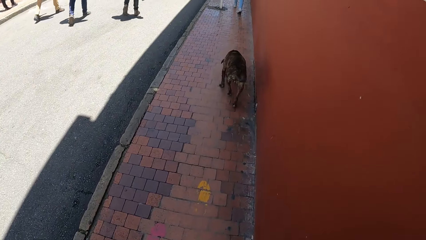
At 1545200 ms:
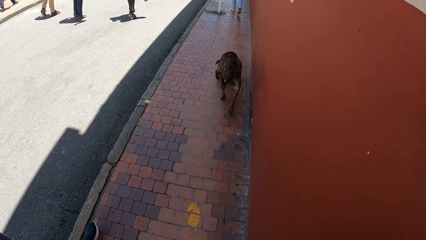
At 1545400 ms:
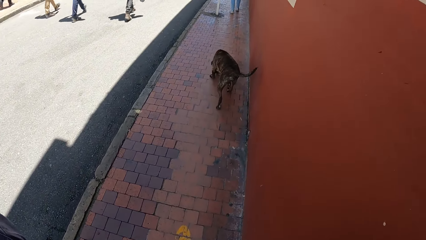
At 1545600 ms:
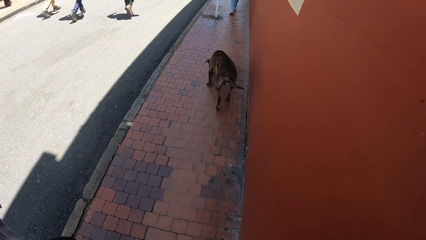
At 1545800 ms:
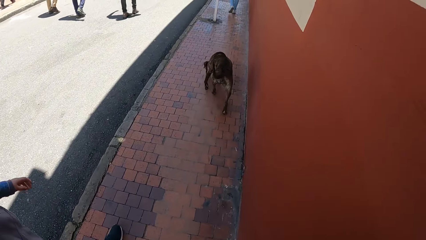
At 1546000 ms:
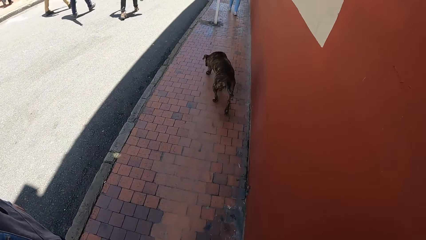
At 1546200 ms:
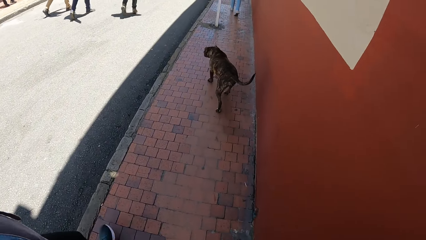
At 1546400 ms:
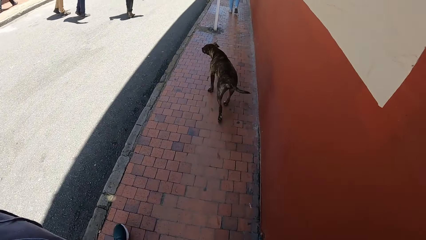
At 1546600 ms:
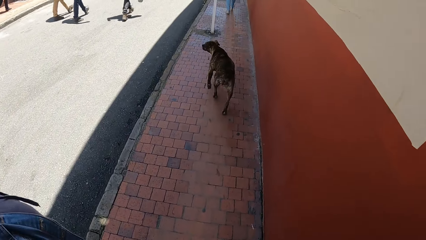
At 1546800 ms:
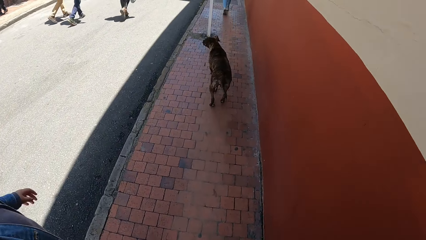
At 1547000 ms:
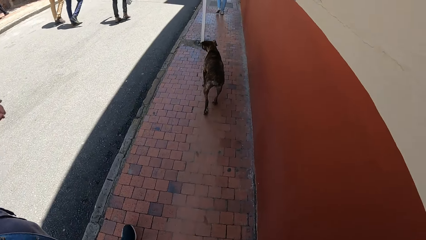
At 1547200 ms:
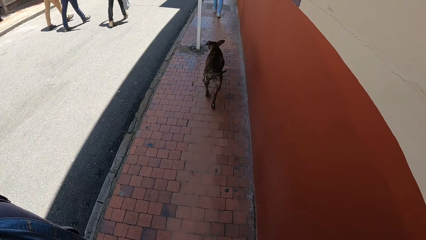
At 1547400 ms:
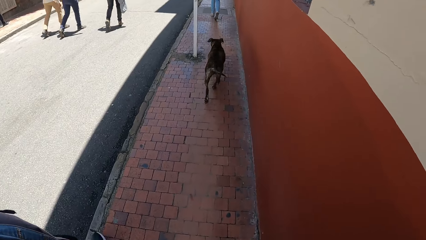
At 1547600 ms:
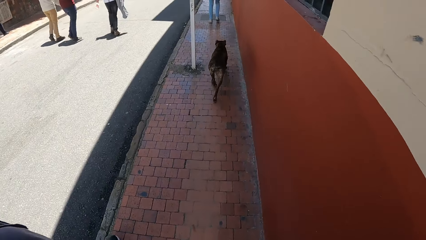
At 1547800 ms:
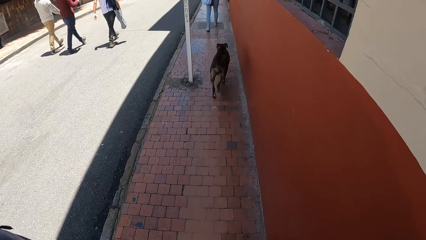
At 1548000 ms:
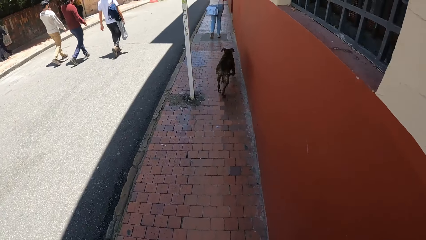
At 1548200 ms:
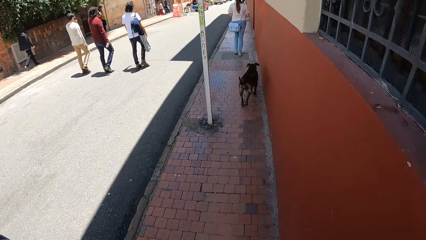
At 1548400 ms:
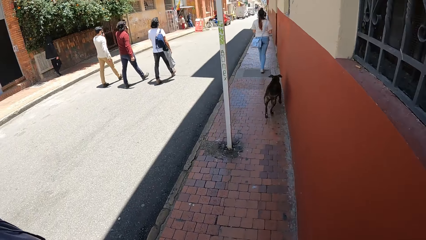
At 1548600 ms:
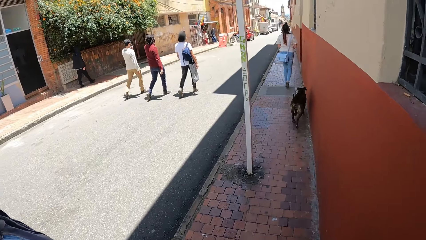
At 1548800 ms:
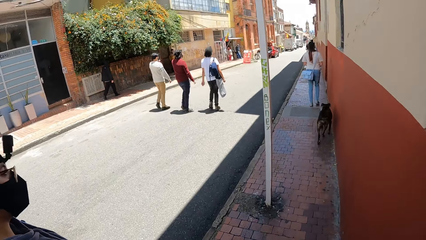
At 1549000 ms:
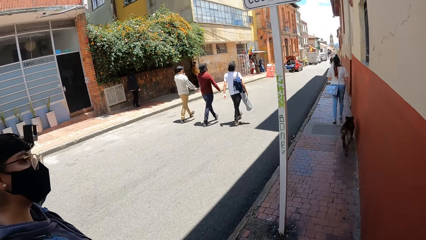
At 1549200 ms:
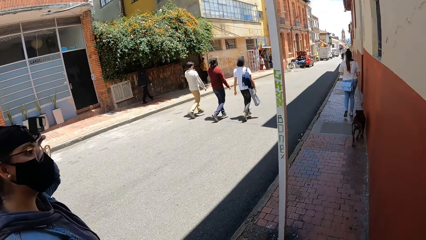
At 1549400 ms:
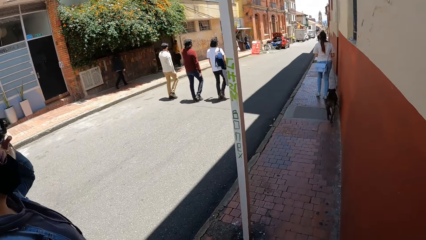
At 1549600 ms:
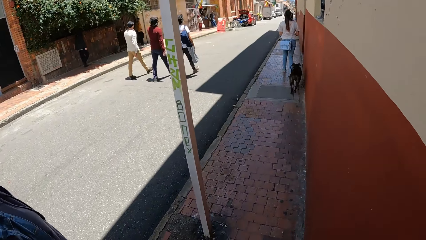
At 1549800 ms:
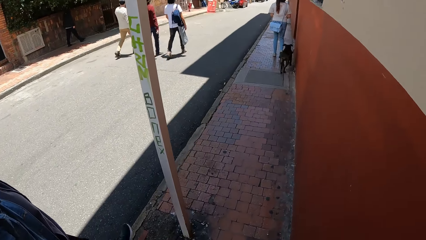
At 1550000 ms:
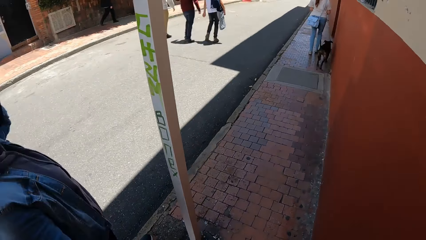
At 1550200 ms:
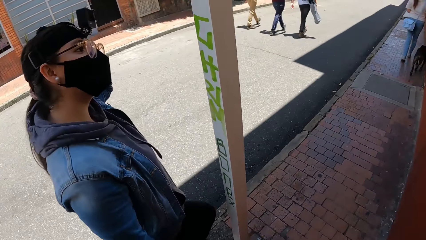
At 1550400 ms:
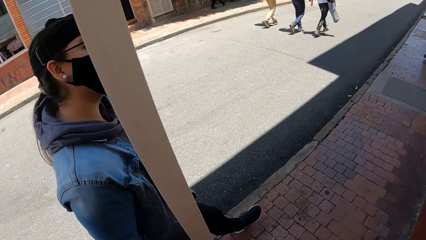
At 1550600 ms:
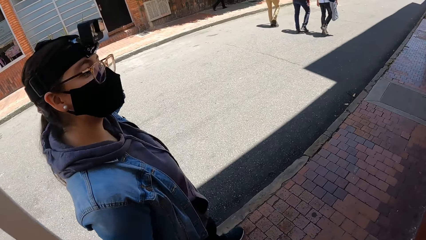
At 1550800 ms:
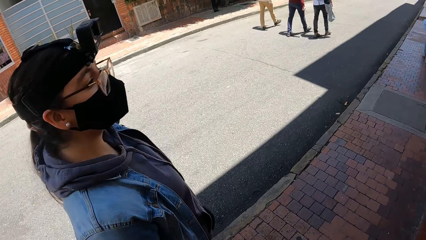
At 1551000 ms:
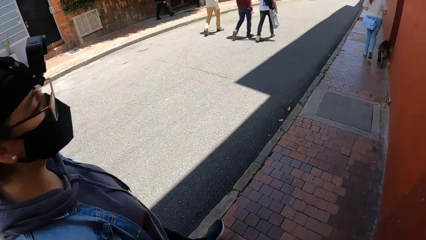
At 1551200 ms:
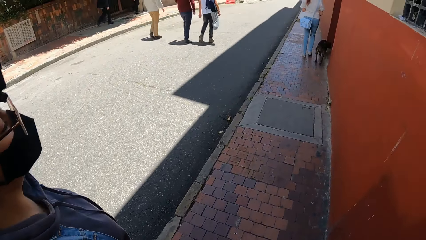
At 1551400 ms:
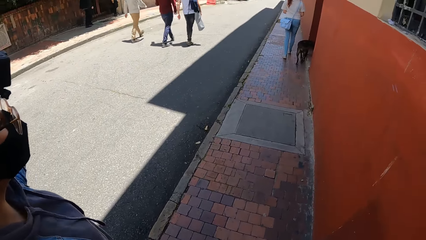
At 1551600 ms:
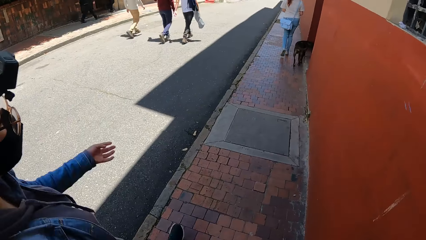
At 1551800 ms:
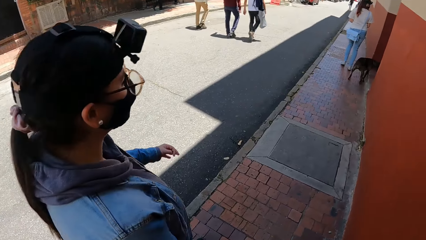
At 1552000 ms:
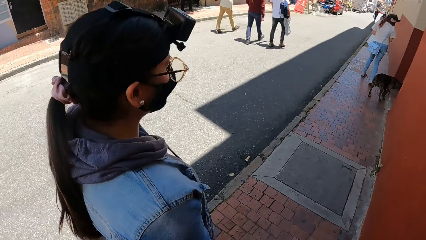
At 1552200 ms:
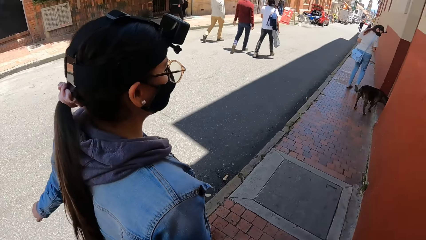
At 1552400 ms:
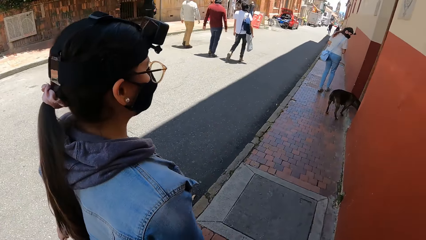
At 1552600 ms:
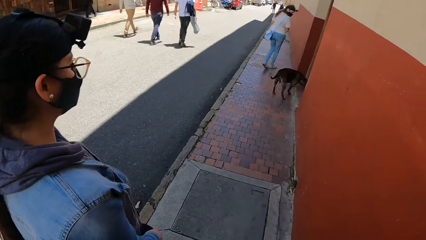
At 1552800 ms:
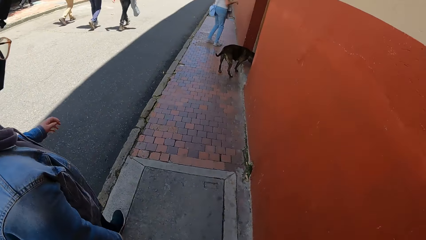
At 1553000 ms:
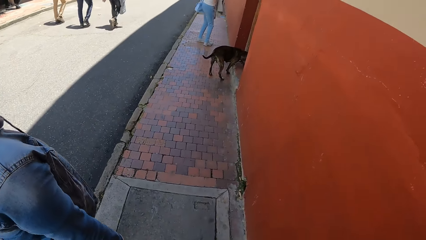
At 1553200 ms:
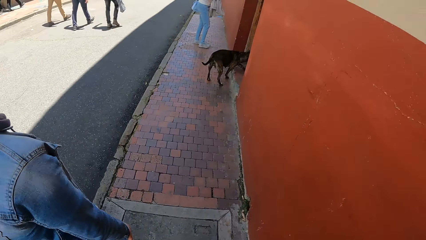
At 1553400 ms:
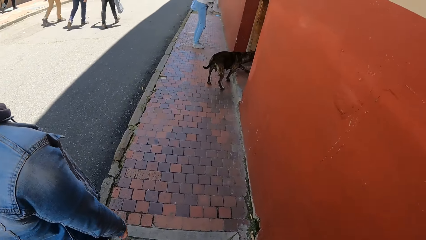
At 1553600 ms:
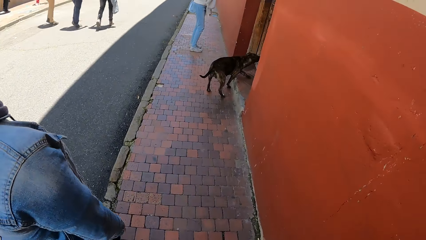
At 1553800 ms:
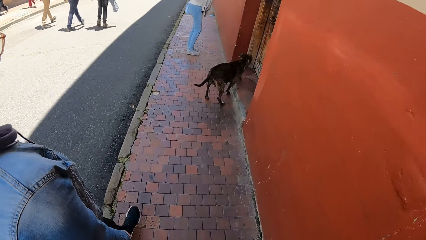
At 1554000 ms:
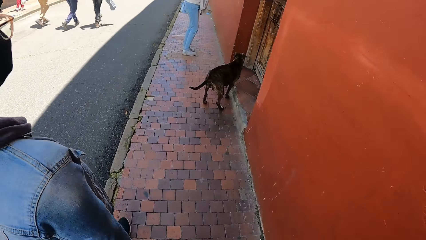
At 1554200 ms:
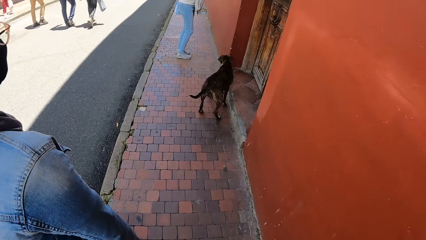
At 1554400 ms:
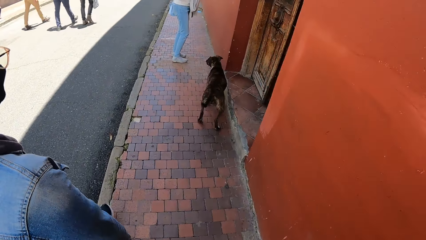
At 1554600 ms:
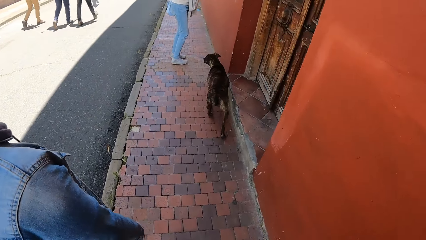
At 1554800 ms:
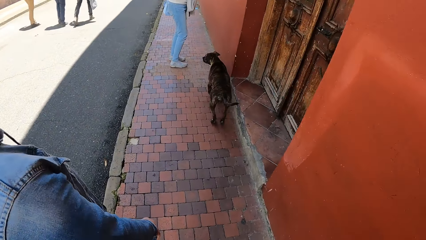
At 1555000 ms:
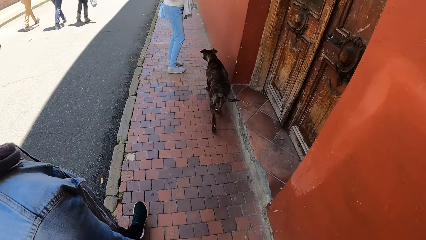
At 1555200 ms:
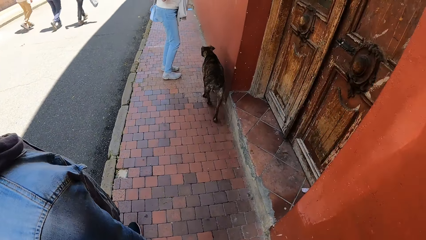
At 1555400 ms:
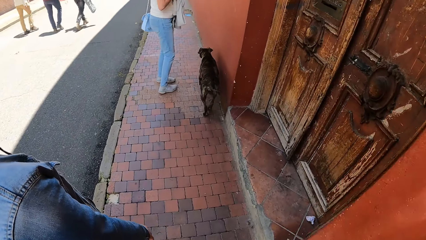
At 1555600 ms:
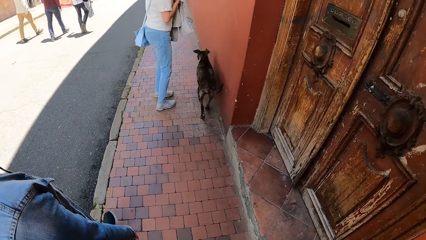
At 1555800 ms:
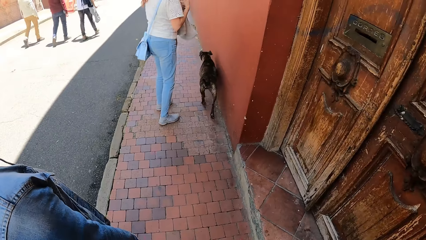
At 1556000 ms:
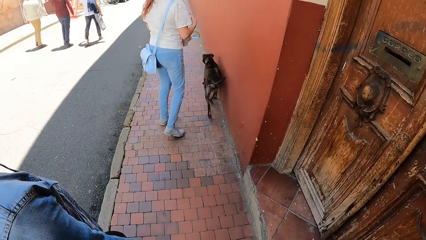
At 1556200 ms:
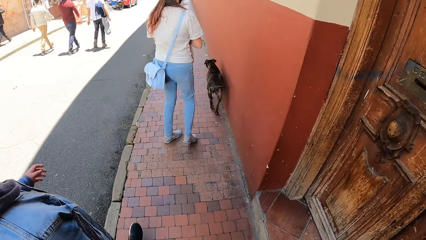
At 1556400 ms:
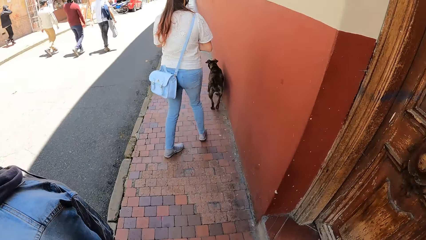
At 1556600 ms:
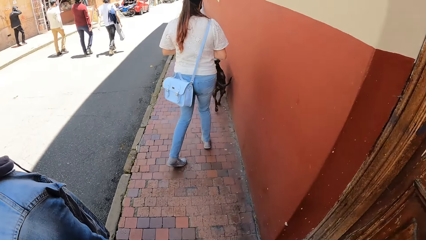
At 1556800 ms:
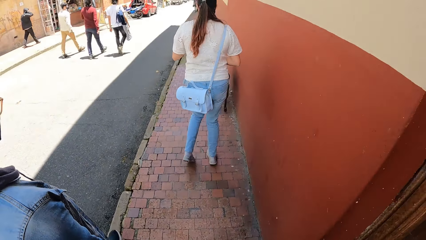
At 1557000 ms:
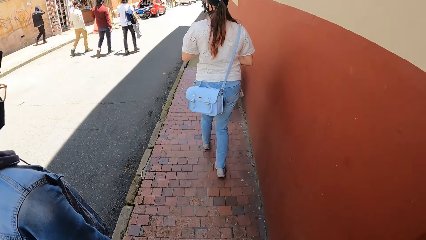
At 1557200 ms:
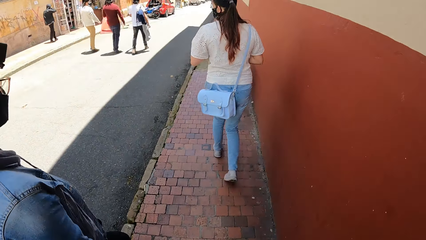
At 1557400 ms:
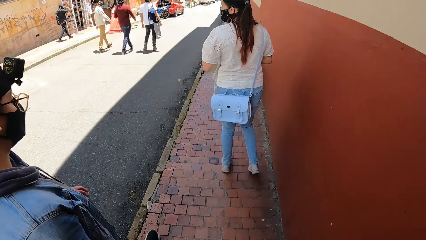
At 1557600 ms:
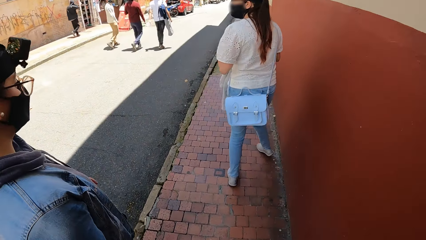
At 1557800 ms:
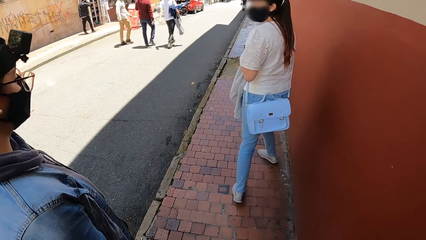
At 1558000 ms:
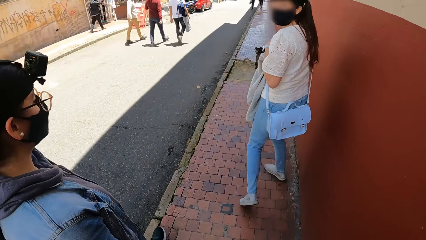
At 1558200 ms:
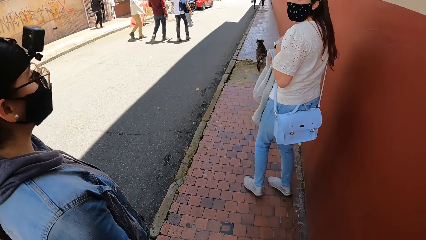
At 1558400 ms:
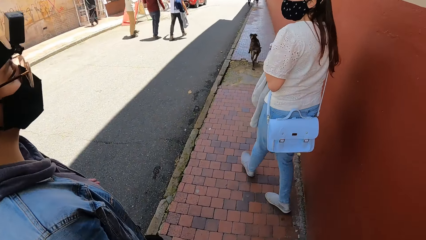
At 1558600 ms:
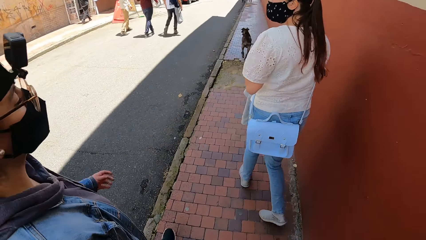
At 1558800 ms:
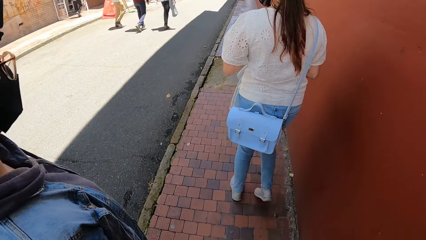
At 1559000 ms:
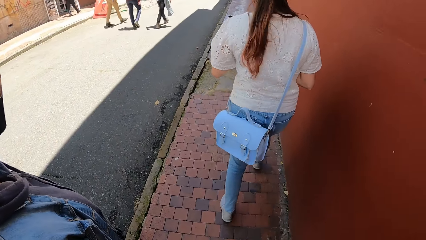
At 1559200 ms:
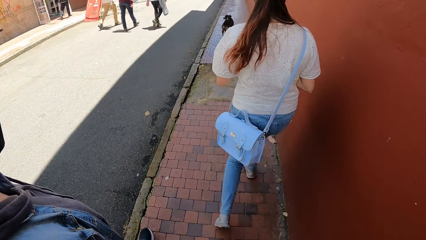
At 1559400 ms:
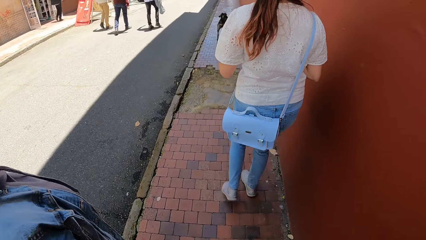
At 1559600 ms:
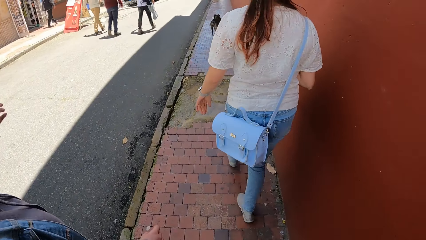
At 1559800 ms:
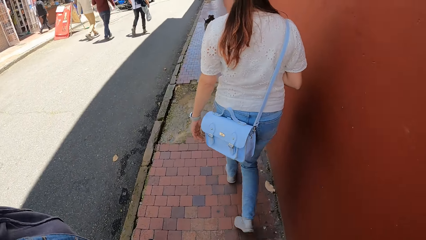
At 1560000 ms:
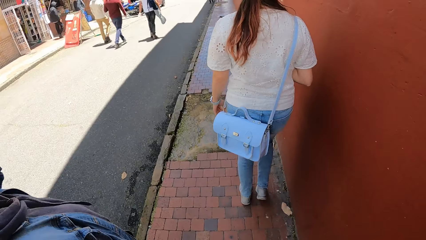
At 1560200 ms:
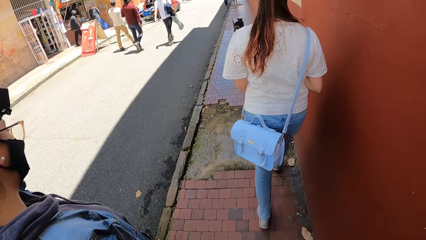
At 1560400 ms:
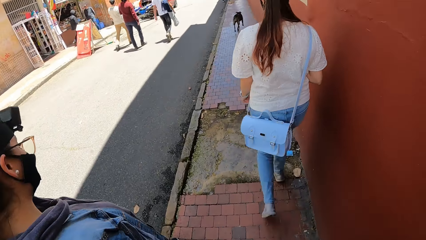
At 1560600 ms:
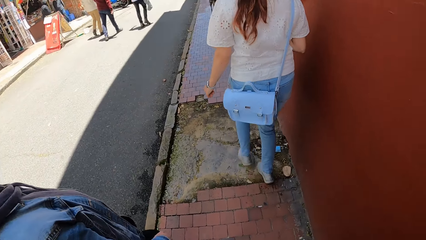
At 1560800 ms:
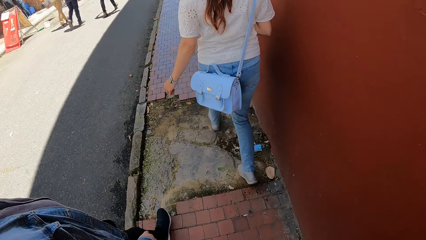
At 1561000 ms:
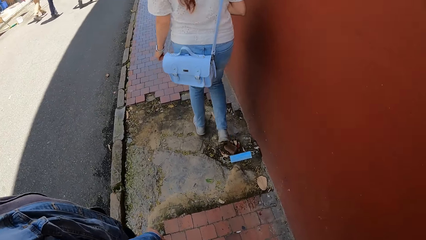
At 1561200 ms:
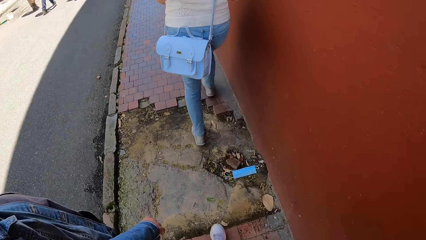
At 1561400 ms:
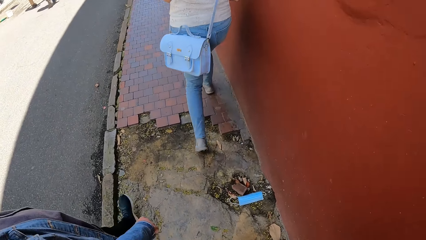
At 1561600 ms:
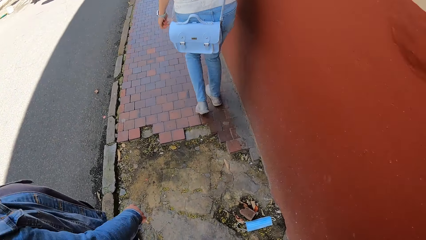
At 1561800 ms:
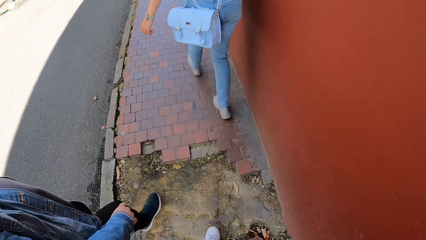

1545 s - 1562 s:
The camera wearer interacts with a woman.
